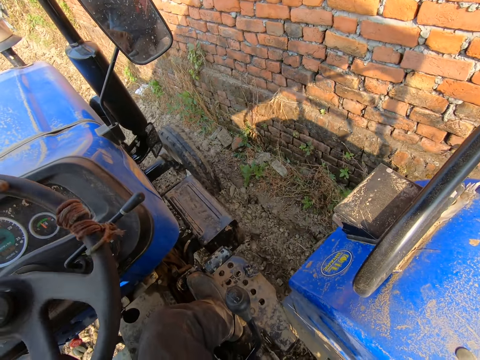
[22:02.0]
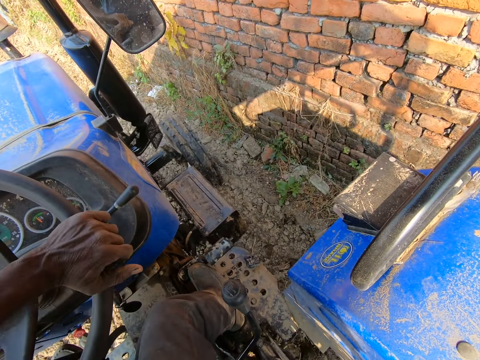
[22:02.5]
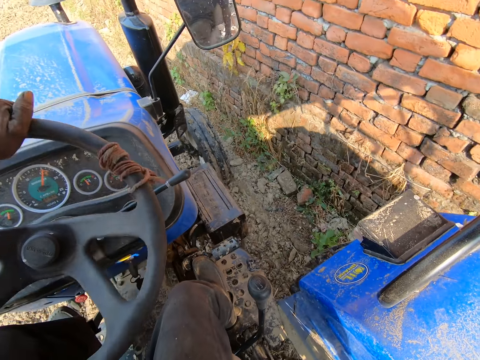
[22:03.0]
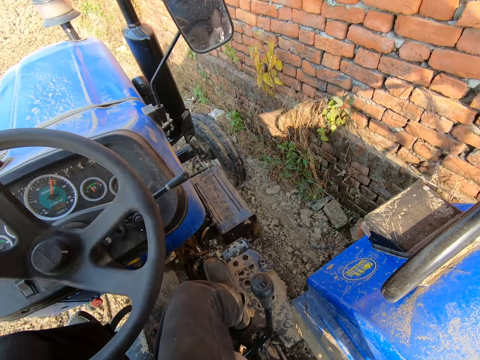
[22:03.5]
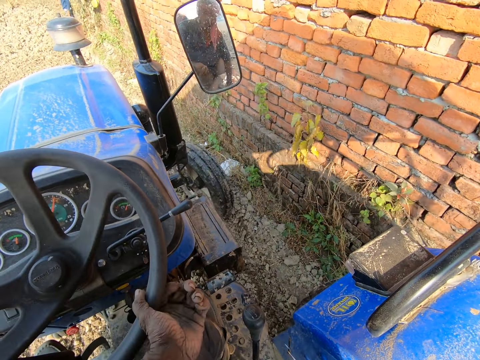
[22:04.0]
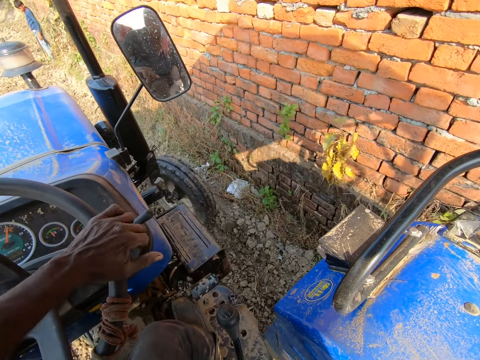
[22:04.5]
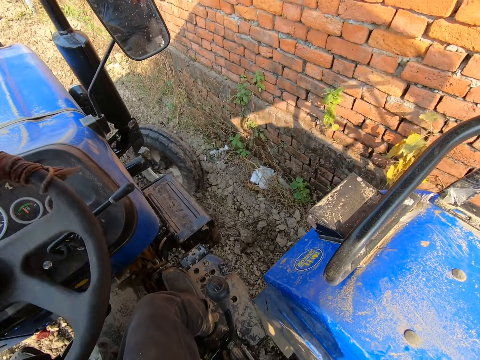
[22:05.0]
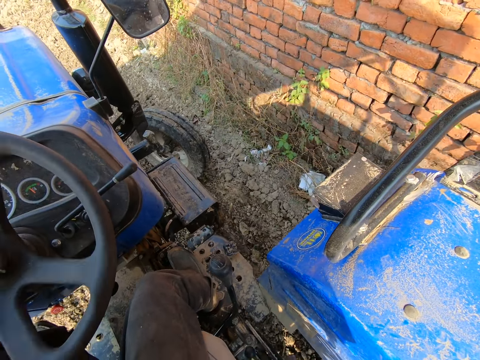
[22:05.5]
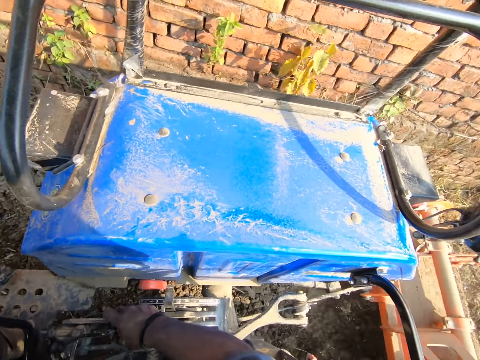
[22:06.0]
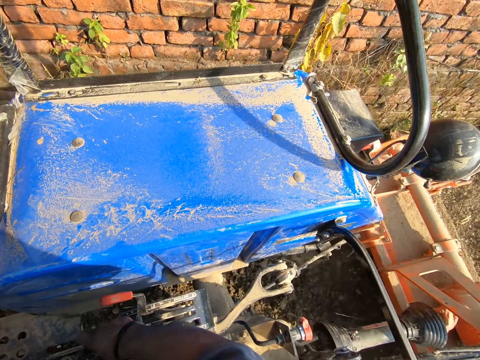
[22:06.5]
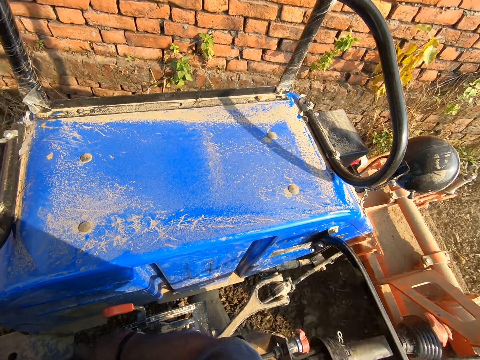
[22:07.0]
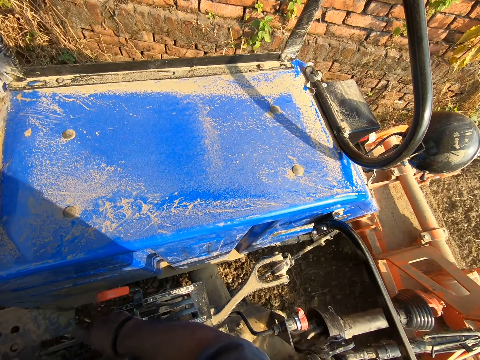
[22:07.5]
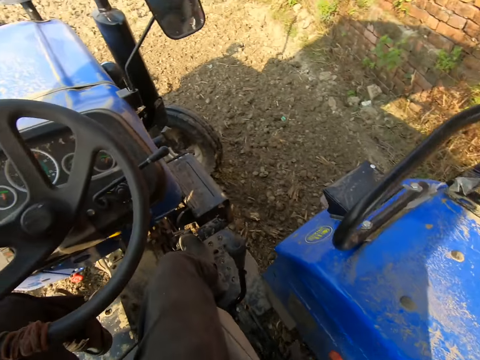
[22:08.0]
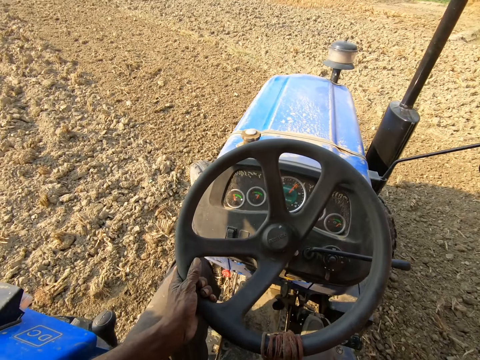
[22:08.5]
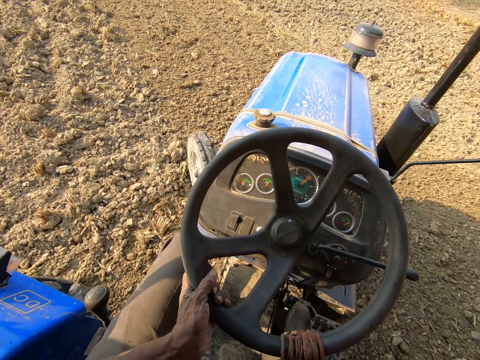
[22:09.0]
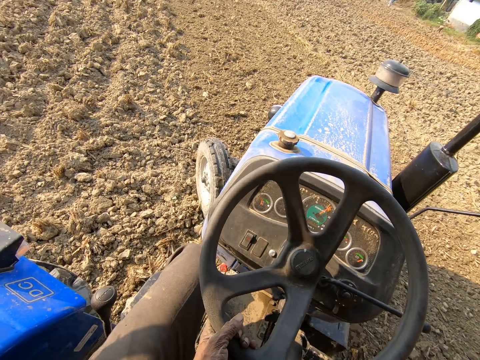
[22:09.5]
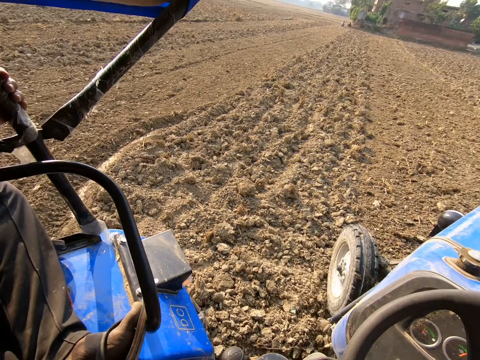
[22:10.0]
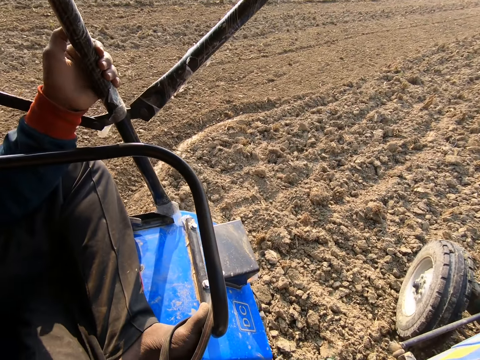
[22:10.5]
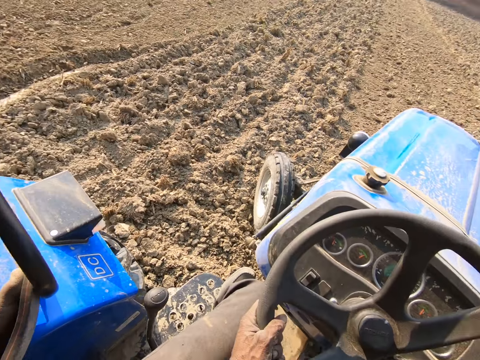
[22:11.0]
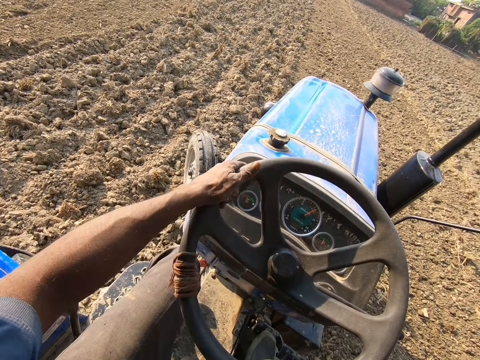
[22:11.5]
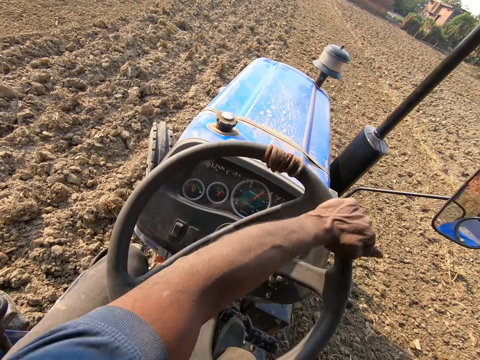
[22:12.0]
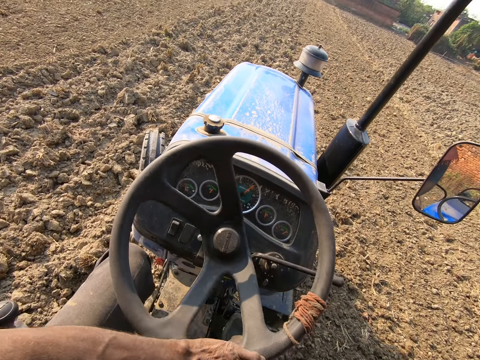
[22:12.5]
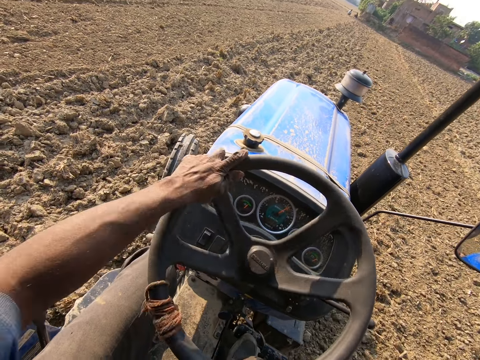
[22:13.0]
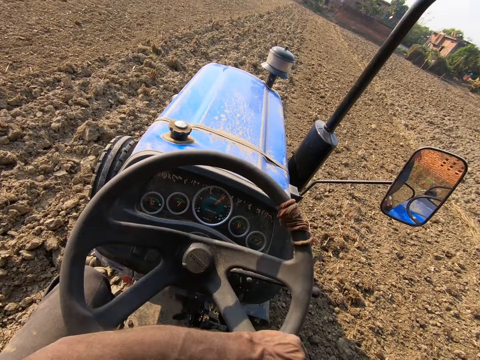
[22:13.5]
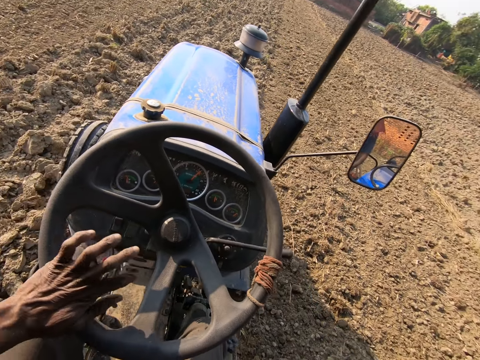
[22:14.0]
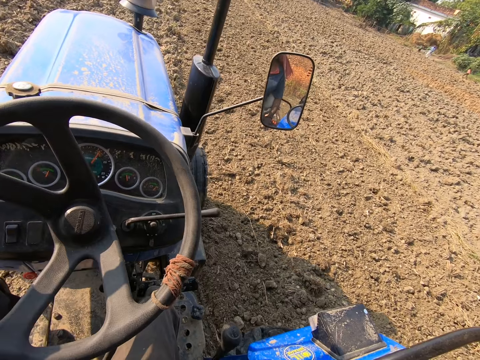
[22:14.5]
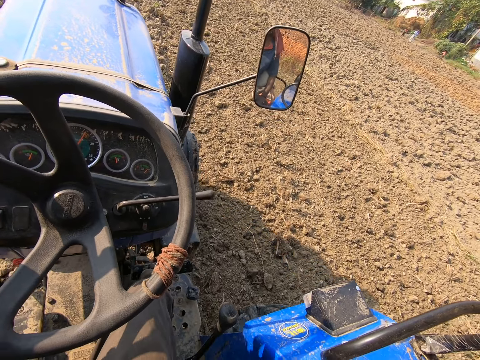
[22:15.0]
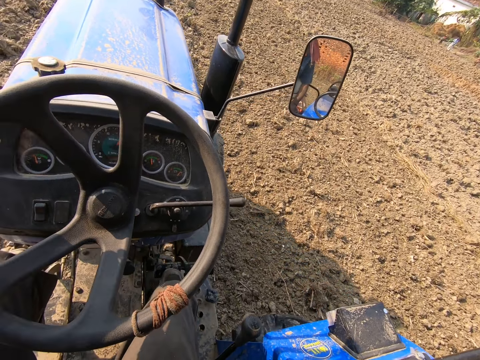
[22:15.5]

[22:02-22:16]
The camera wearer steers around a corner. They hold the hand brake of the tractor. They drive the tractor forward on the farmland. A person grabs a handle of the row crop tractor.

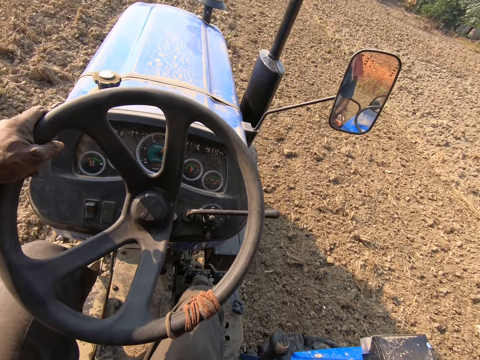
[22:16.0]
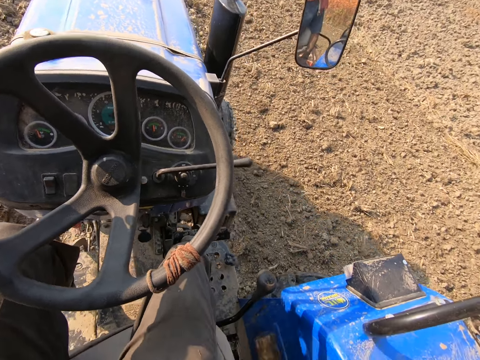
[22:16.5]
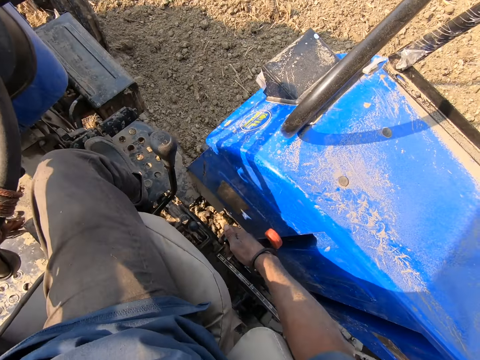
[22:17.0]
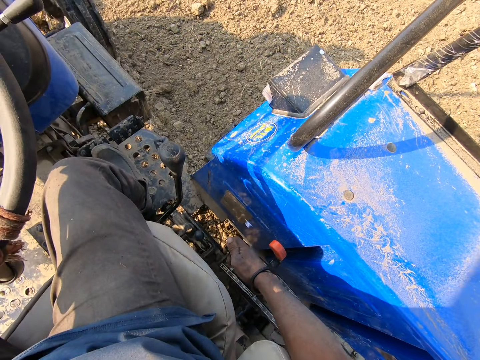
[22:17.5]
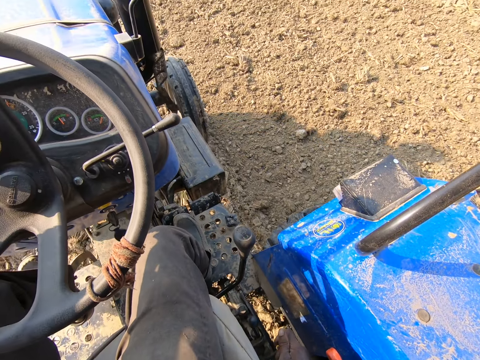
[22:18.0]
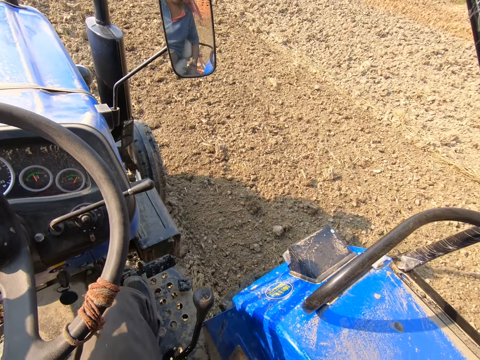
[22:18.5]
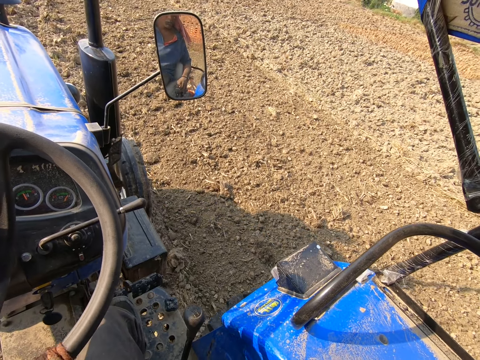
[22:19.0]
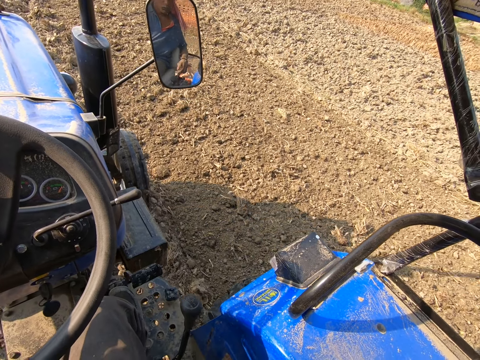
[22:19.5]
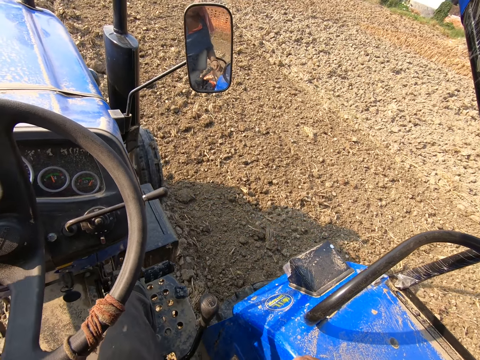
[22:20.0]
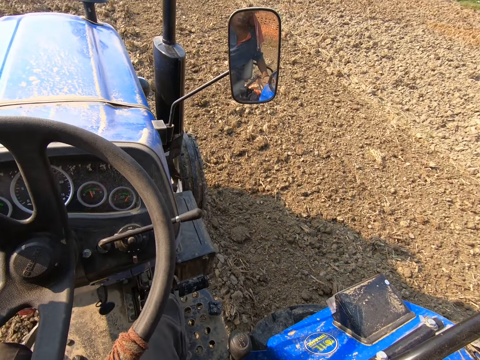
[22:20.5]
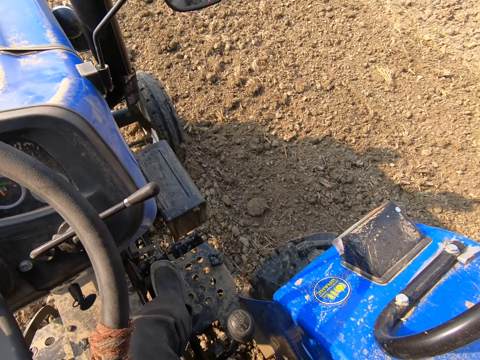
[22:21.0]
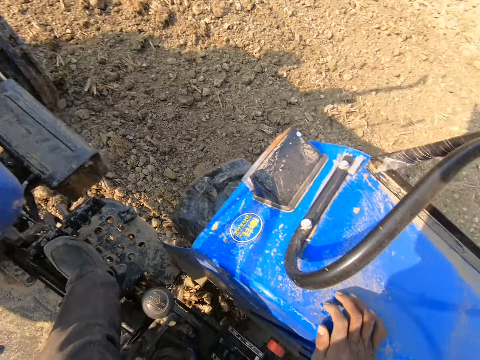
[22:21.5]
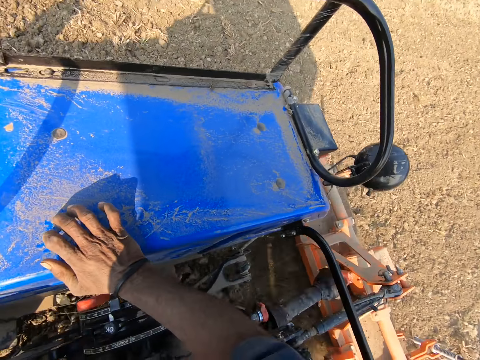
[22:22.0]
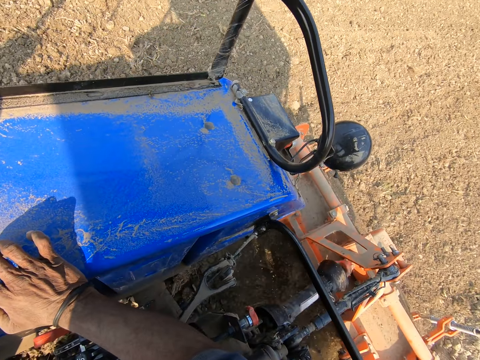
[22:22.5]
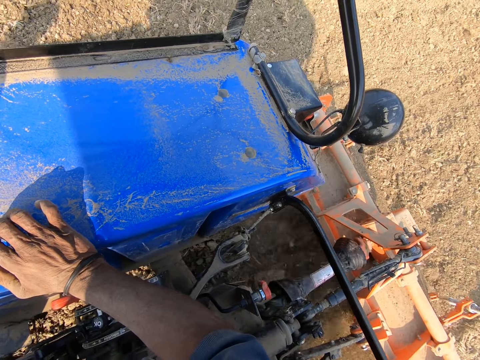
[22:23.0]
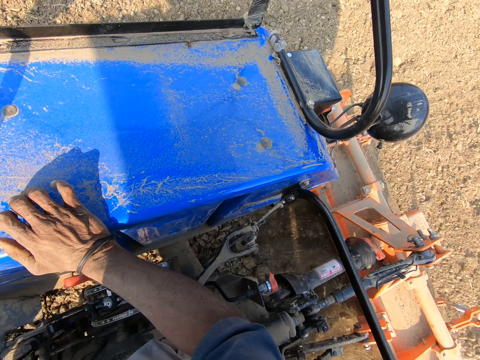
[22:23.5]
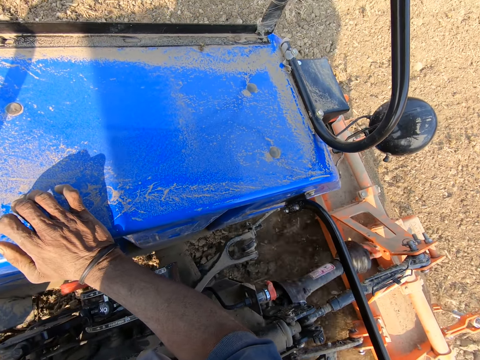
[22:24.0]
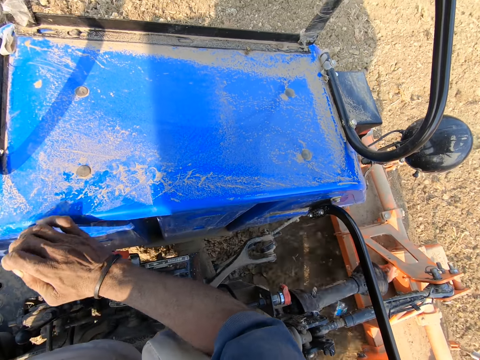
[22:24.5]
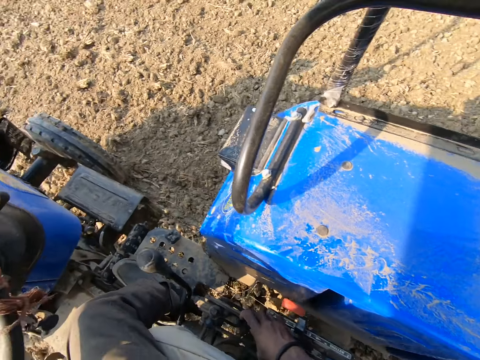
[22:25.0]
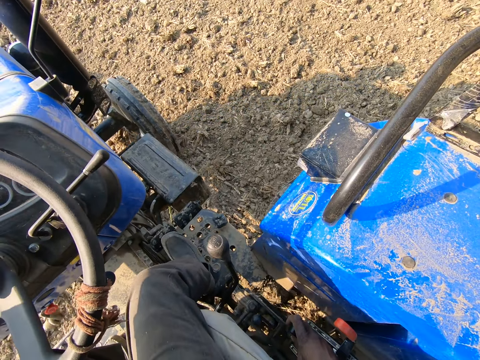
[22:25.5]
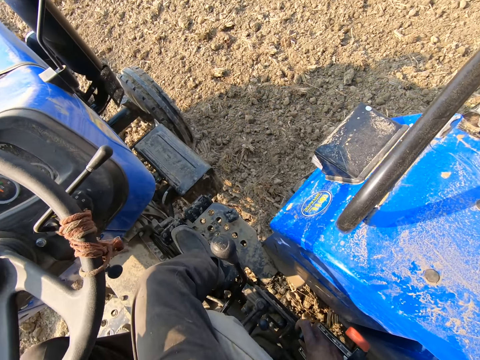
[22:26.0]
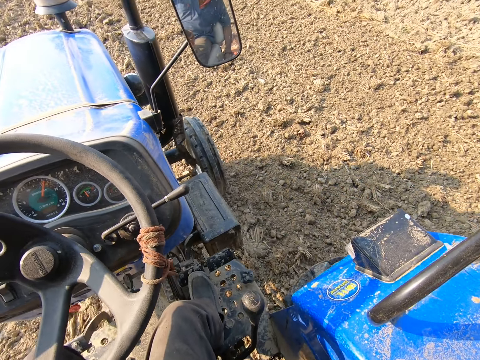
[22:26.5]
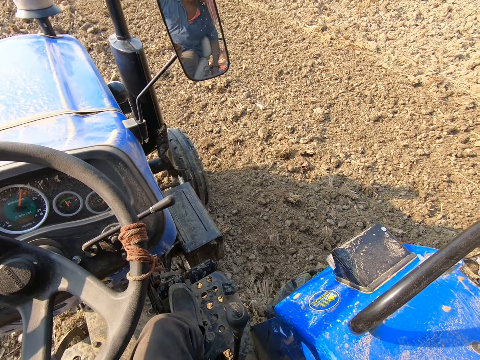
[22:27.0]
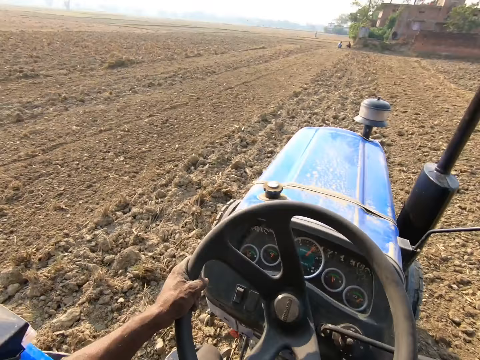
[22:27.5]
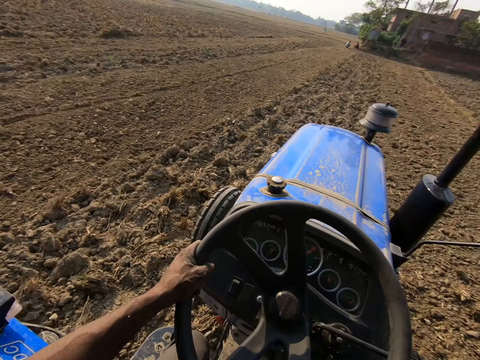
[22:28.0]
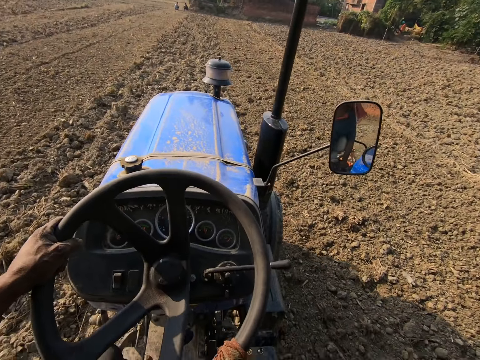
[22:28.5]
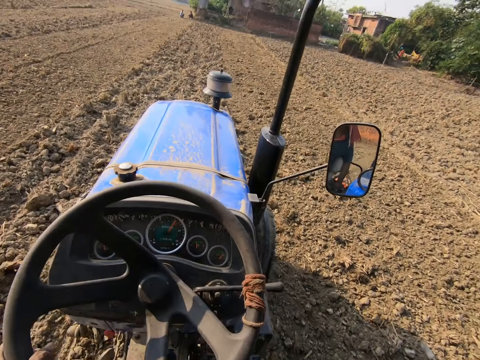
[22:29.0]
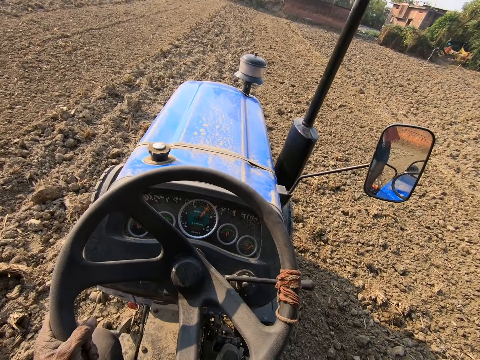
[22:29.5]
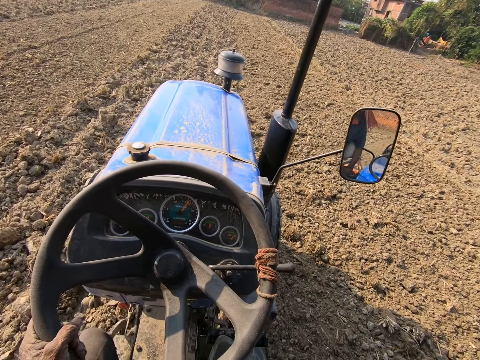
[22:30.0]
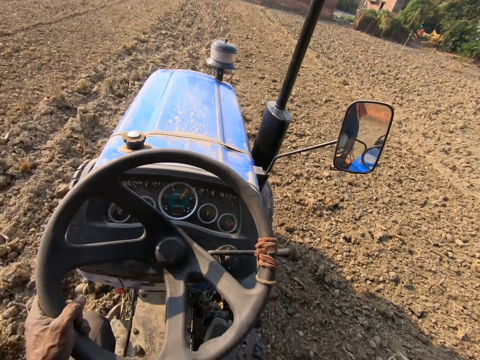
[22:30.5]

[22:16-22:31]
The camera wearer places his hand on the fender of the tractor. He holds a storage tank. He controls a gear. He holds the hand brake of the tractor. He drives the tractor on the farmland.
